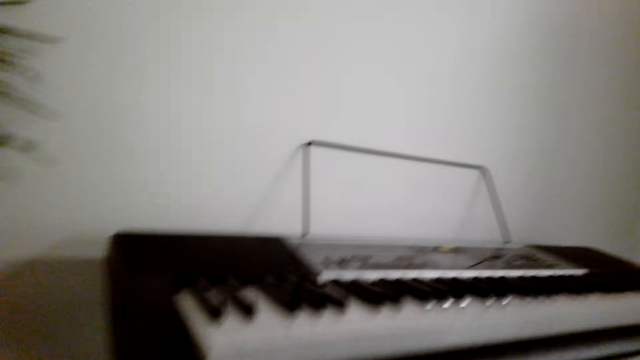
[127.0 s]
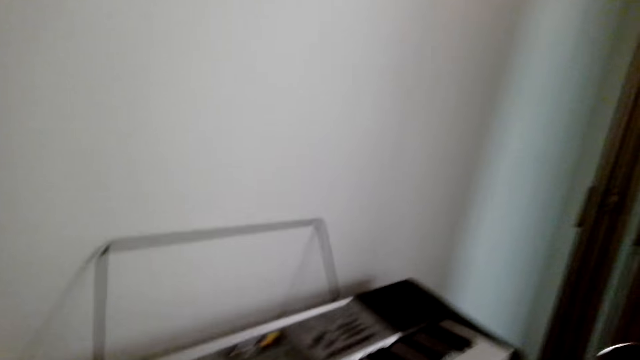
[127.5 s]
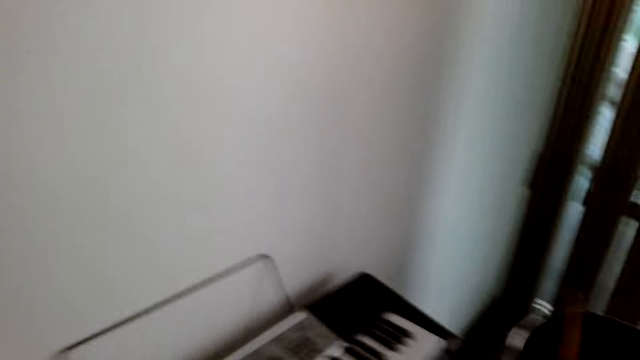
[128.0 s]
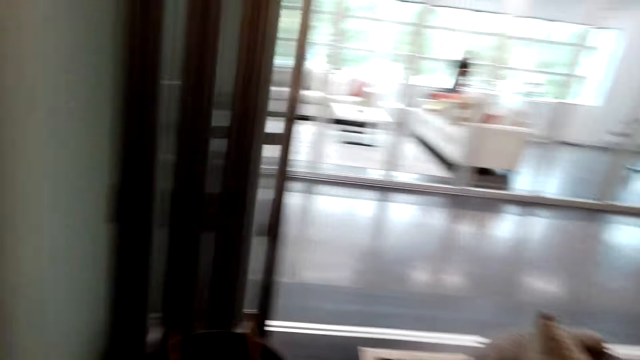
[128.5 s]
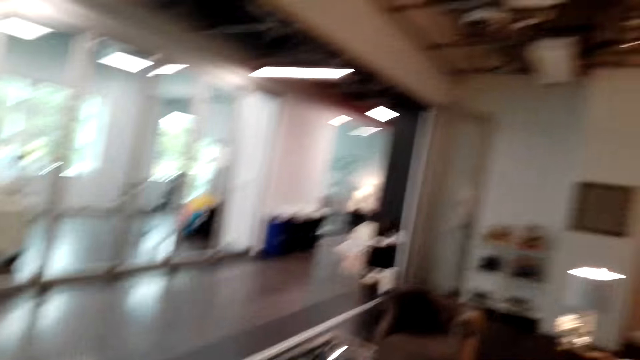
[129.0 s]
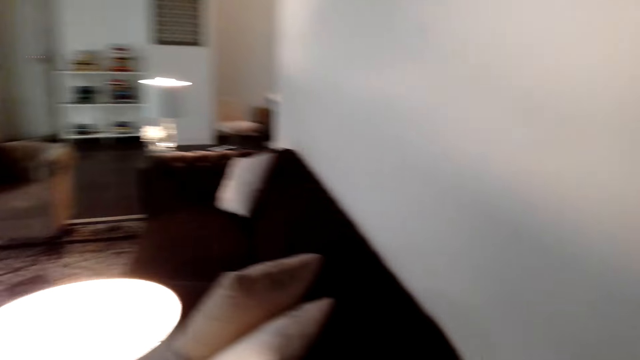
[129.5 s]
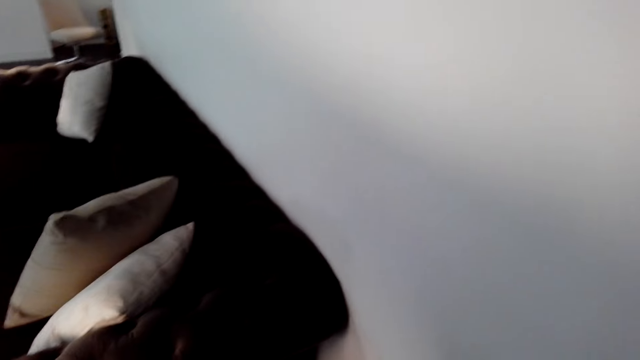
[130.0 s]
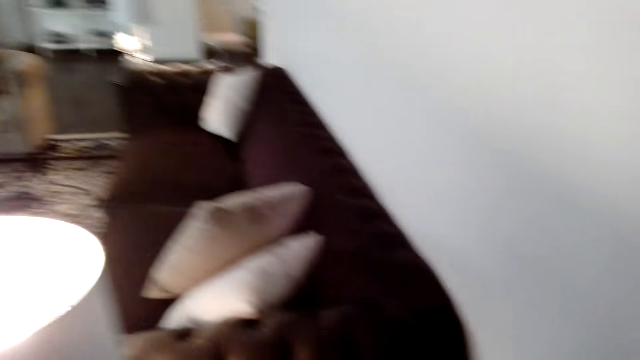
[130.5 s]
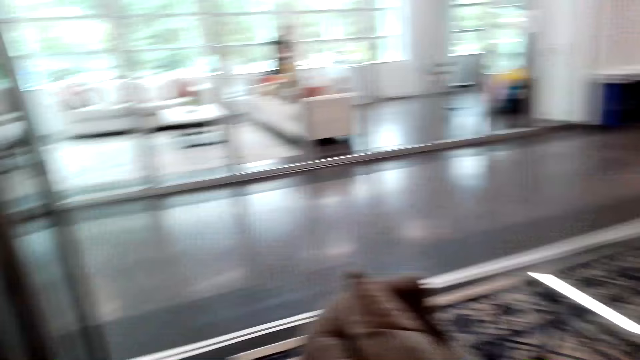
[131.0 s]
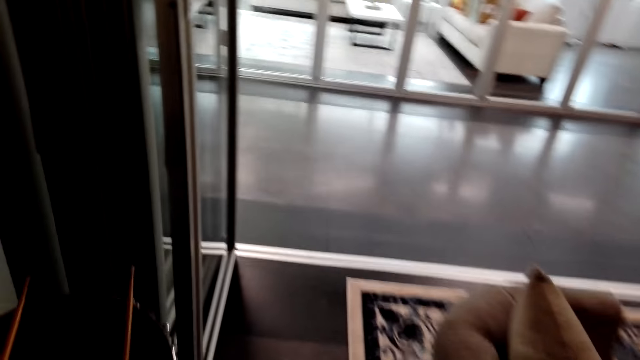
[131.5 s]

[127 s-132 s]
The camera wearer looks around the house. They walk around.

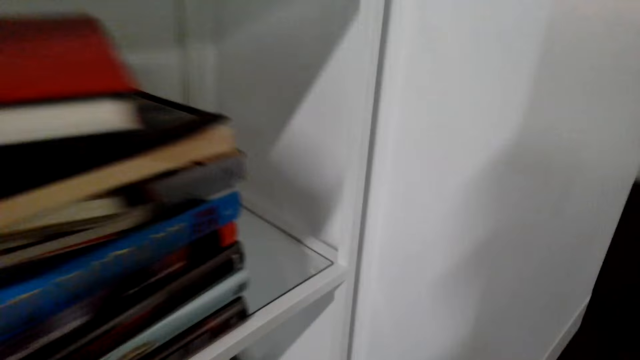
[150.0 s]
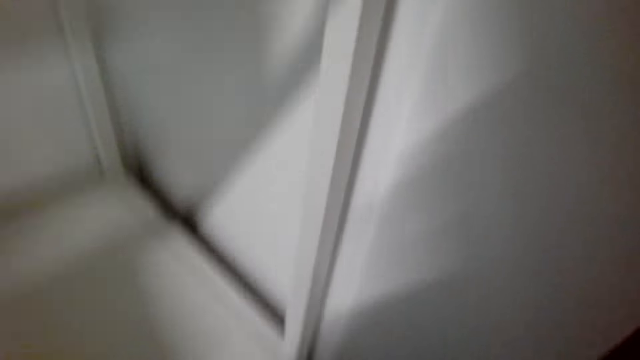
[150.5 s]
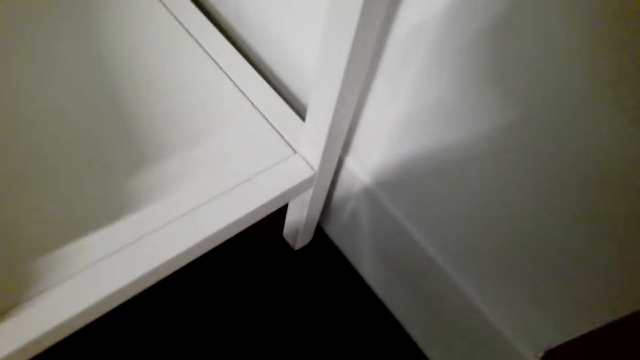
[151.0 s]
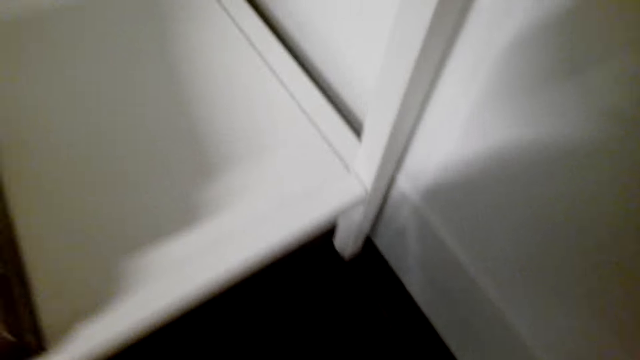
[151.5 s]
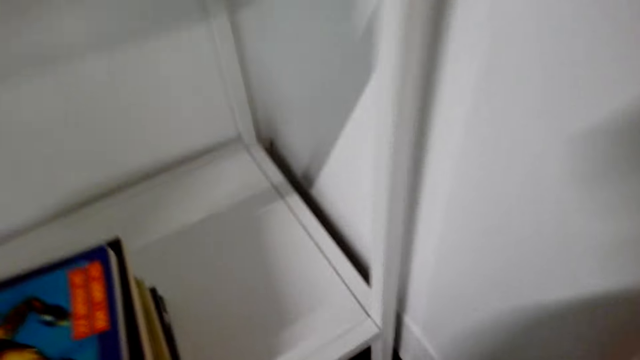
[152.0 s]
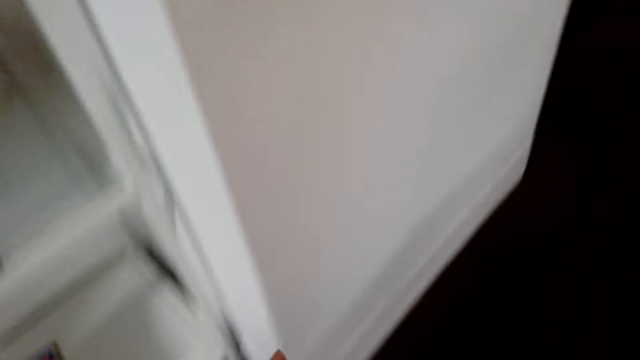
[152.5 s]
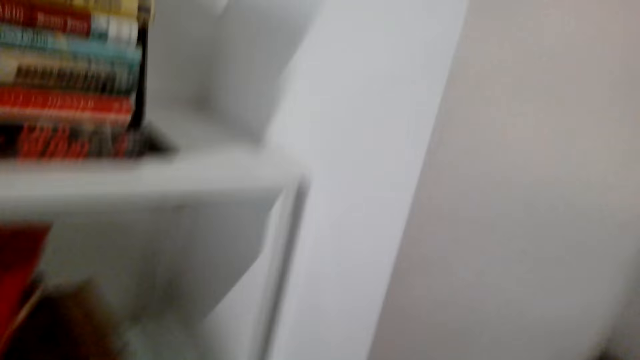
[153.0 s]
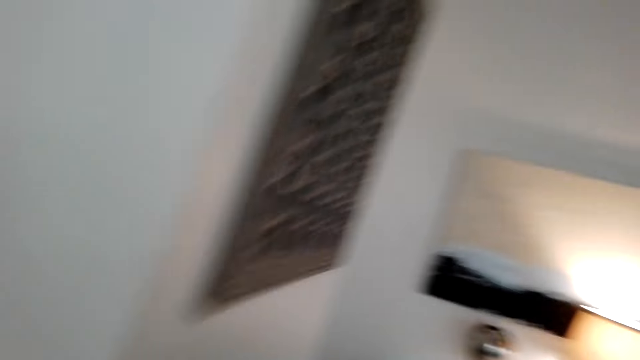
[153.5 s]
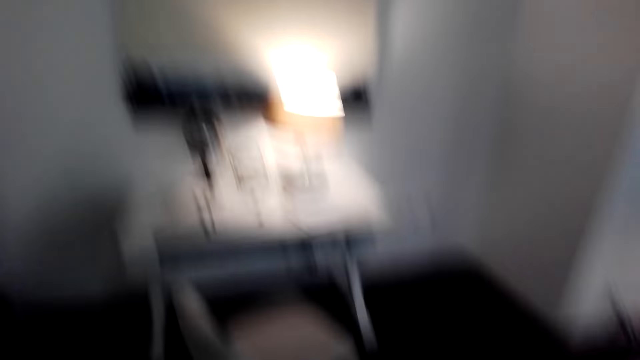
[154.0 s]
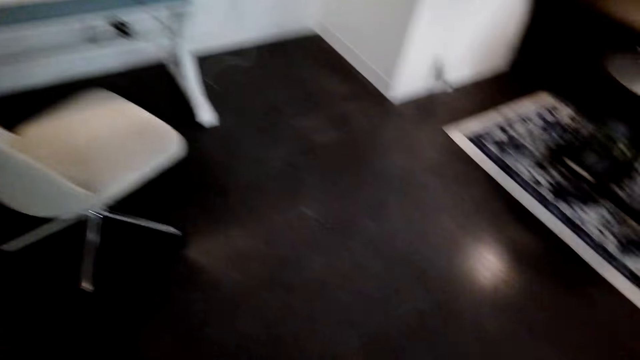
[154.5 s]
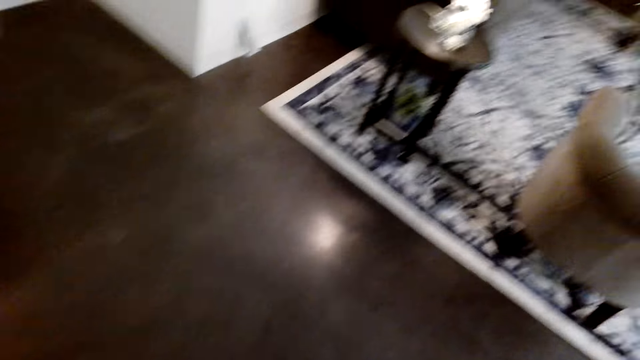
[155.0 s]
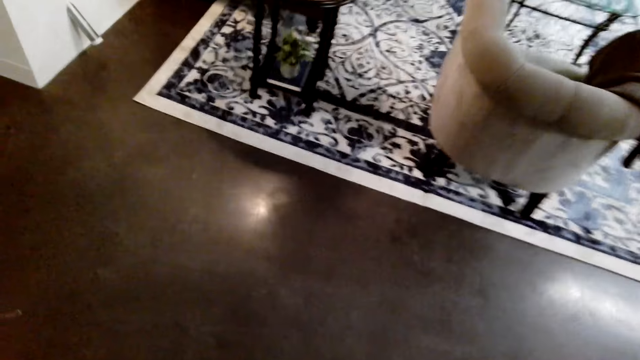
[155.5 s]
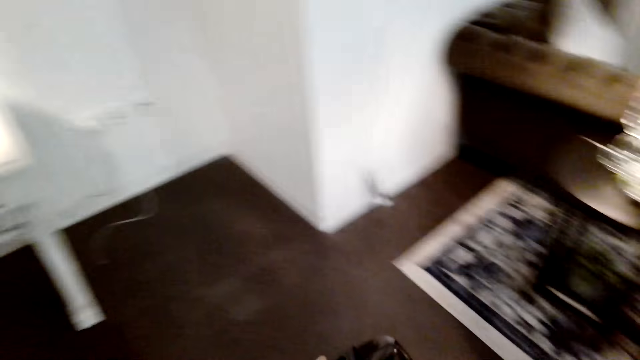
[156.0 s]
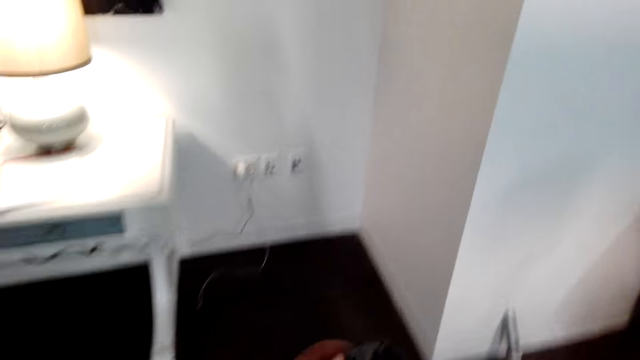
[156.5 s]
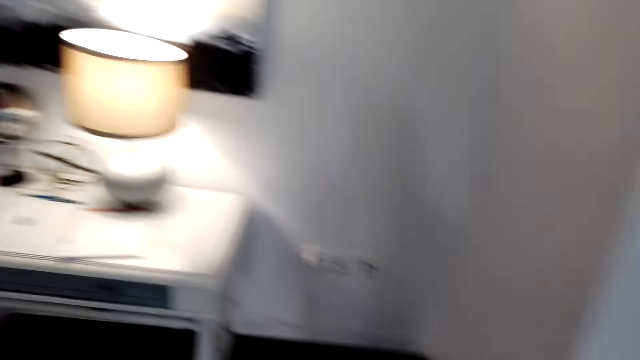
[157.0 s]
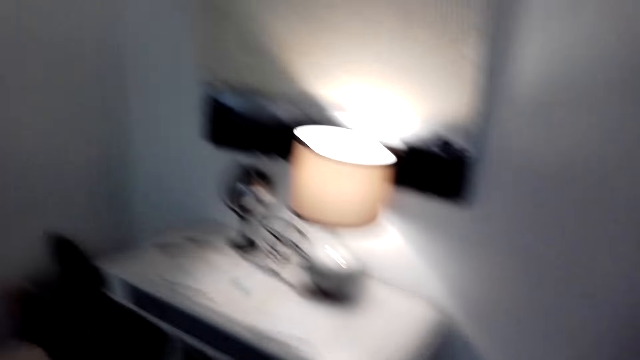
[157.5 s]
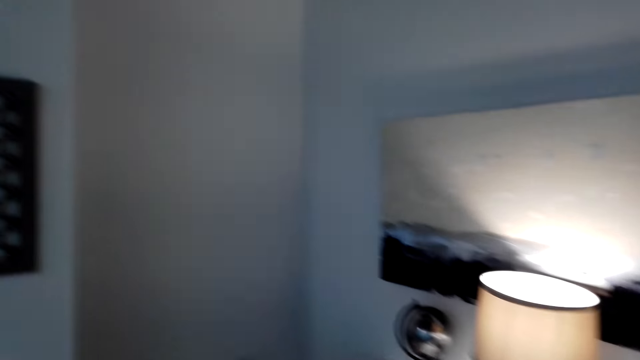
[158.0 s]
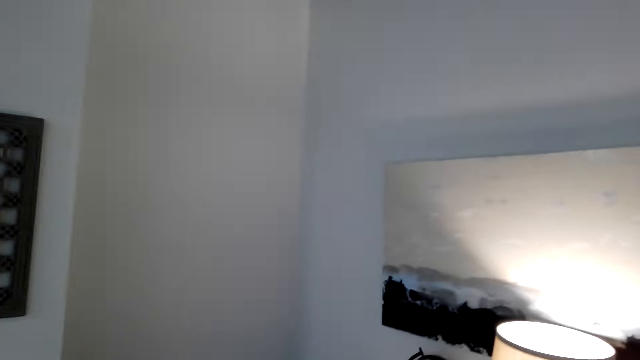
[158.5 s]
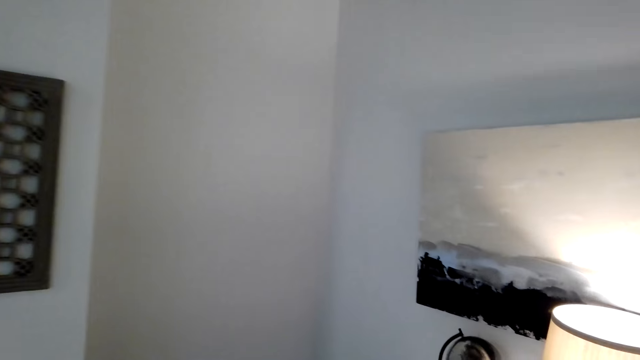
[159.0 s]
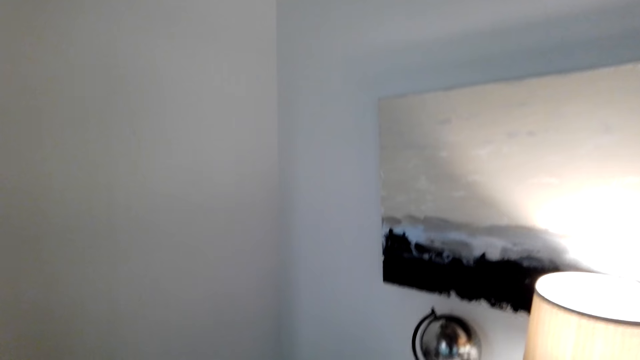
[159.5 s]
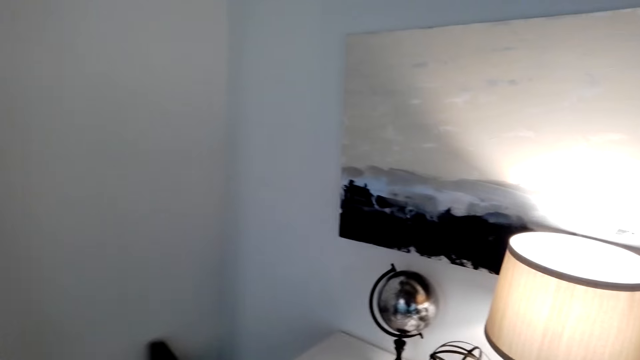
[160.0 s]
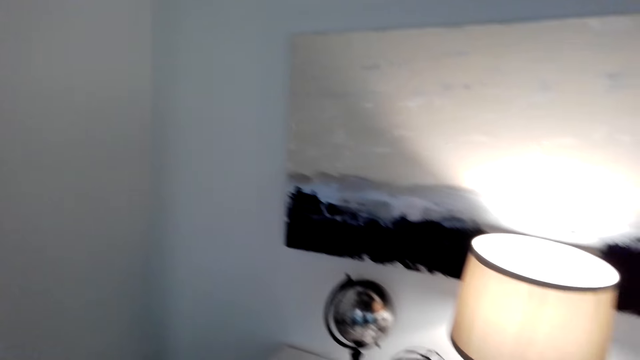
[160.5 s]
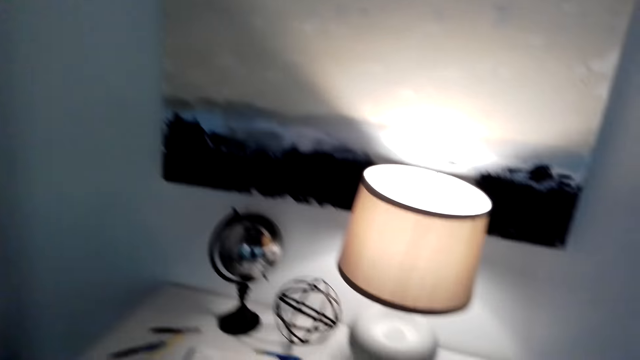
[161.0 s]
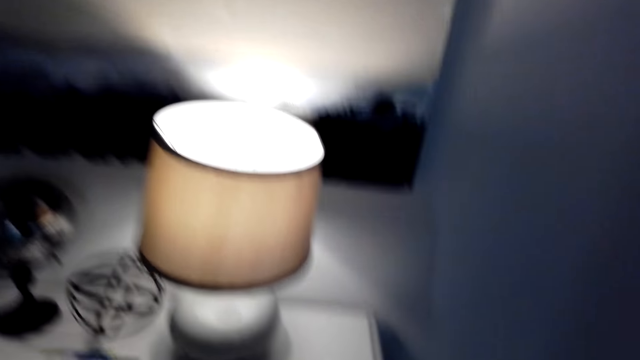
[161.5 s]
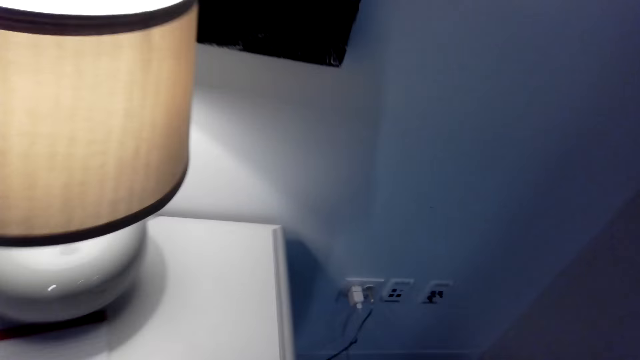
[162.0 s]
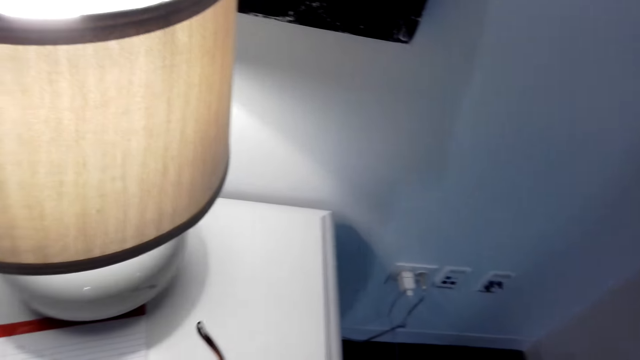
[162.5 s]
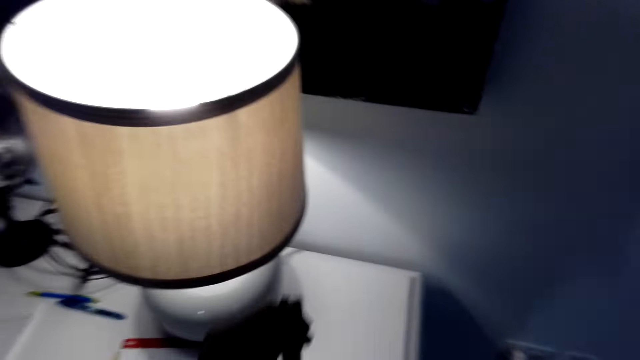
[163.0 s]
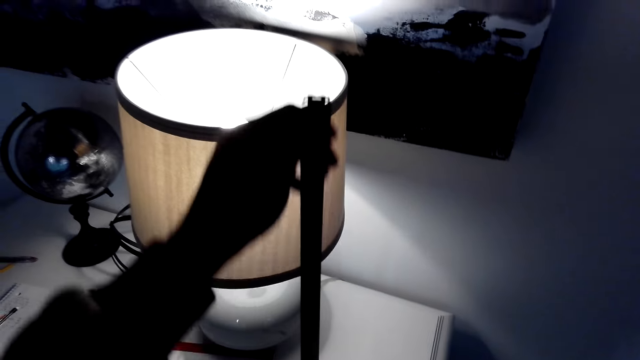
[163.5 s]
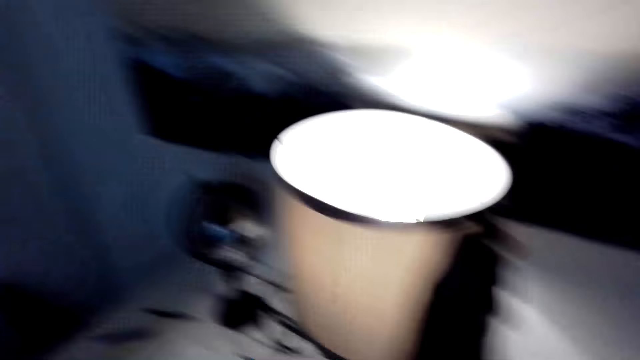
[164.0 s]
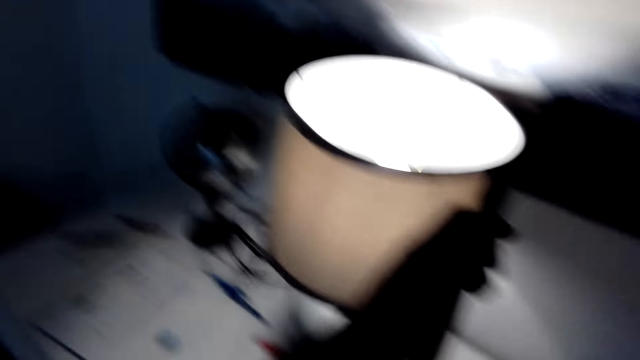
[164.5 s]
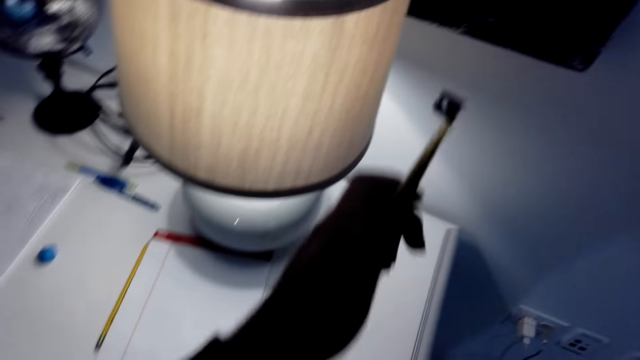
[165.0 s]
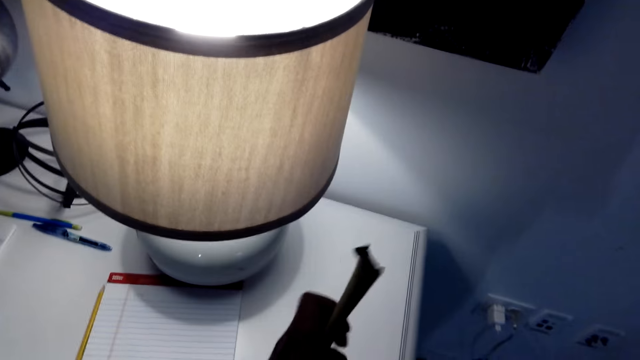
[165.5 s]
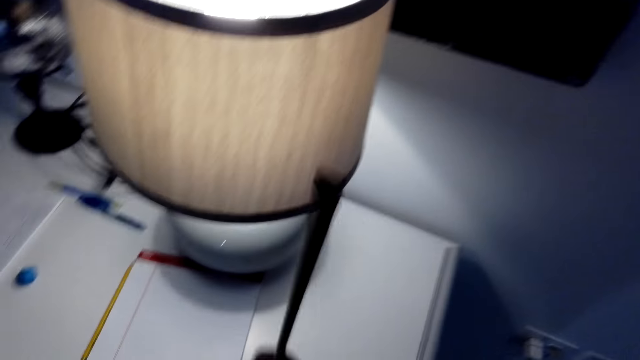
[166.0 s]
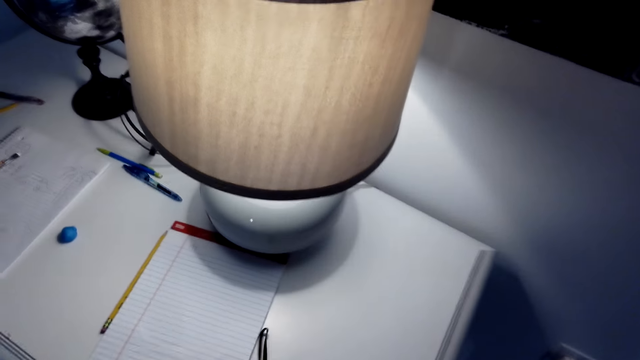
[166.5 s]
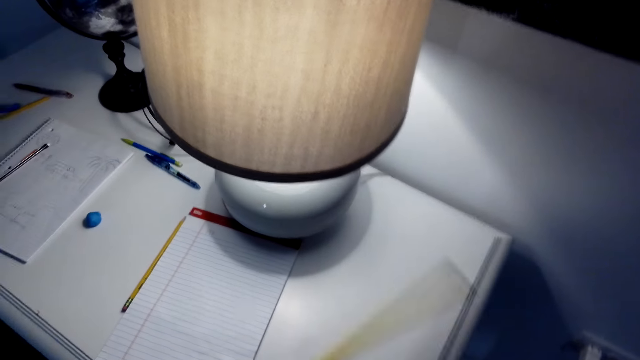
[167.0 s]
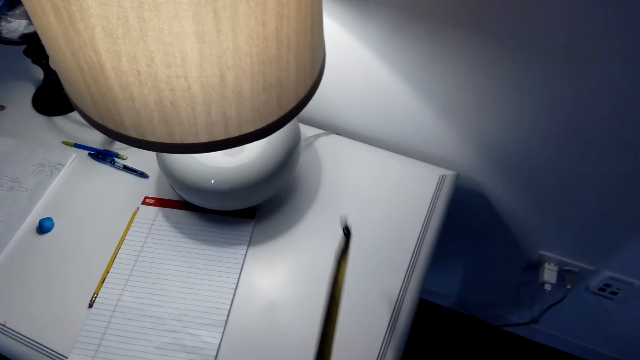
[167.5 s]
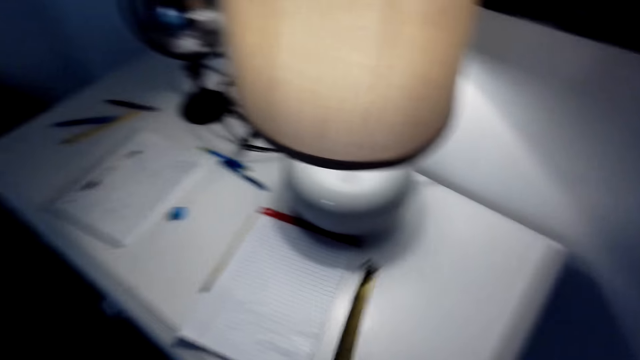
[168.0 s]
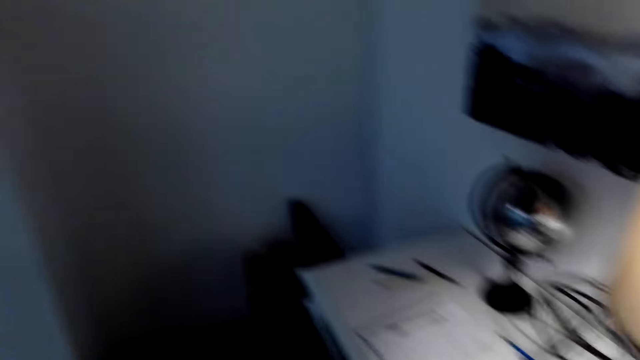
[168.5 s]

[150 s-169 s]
The camera wearer bends on the ground. They walk around the house. They fix something. They remove the tape measure. They measure something.
